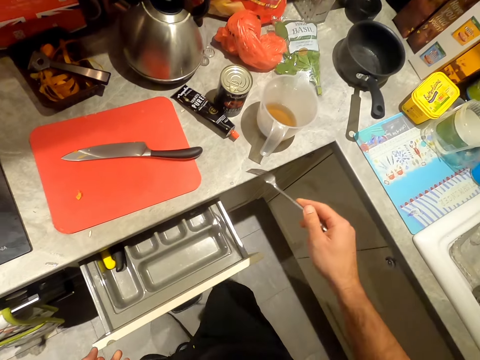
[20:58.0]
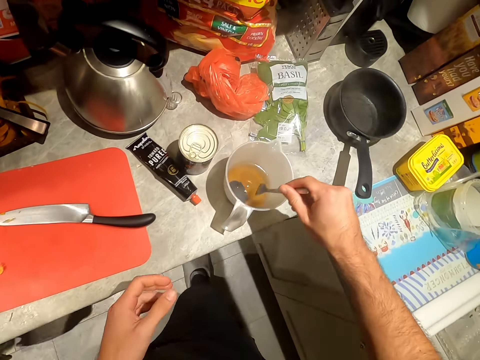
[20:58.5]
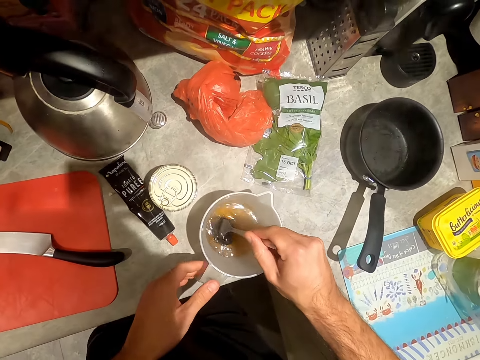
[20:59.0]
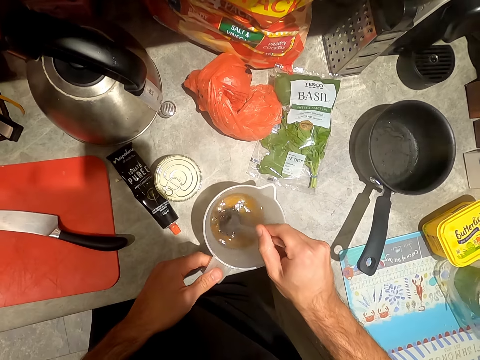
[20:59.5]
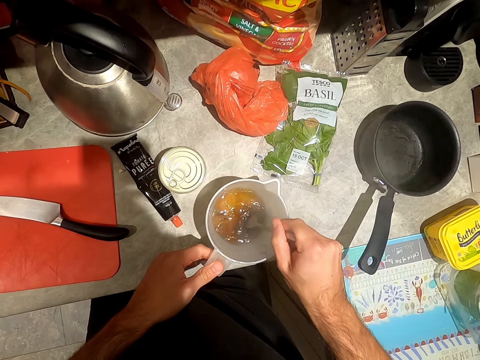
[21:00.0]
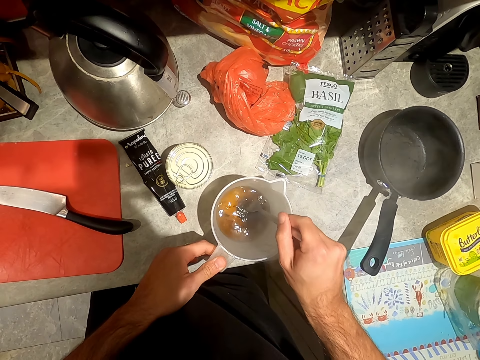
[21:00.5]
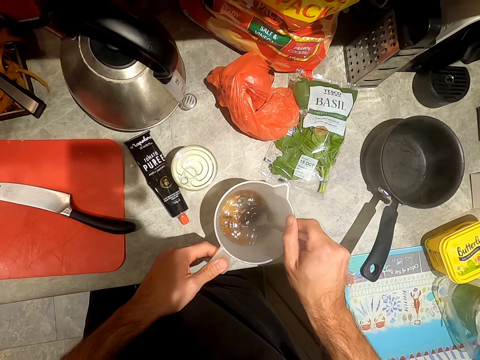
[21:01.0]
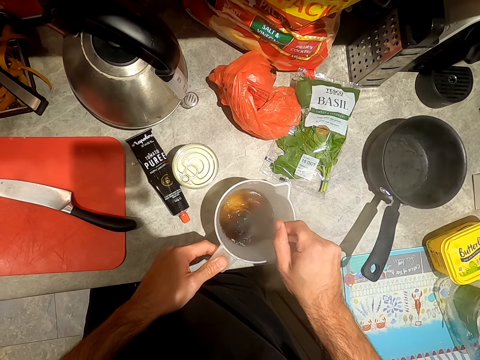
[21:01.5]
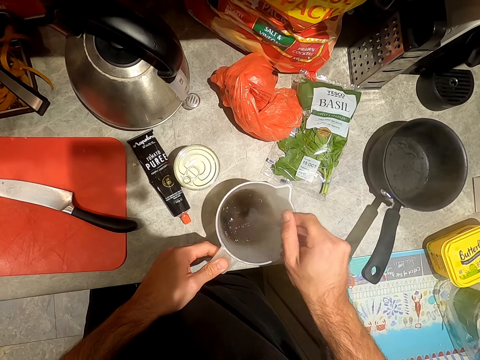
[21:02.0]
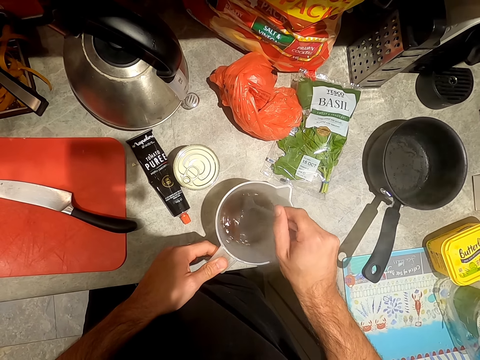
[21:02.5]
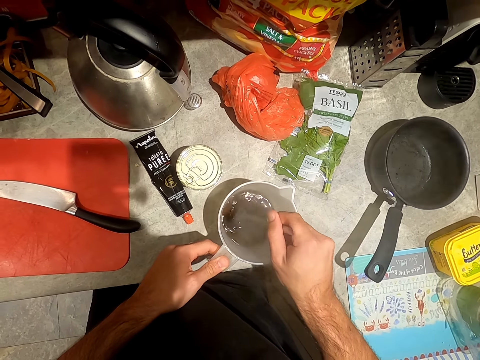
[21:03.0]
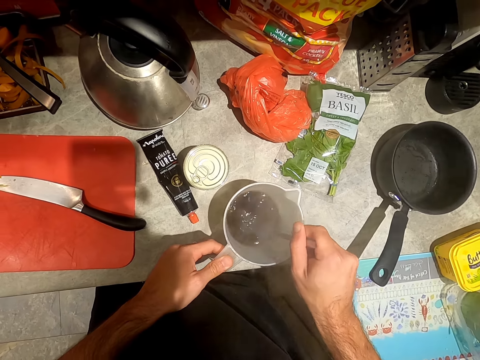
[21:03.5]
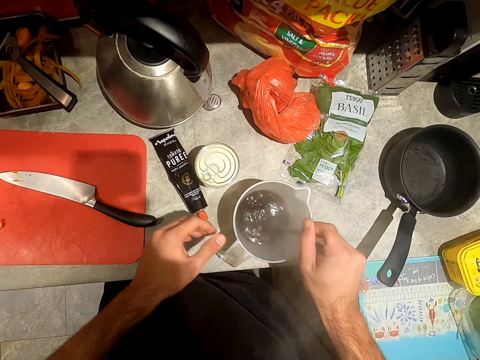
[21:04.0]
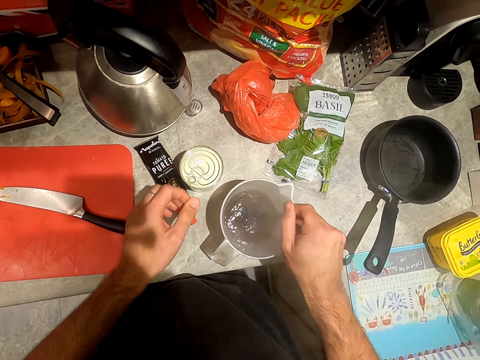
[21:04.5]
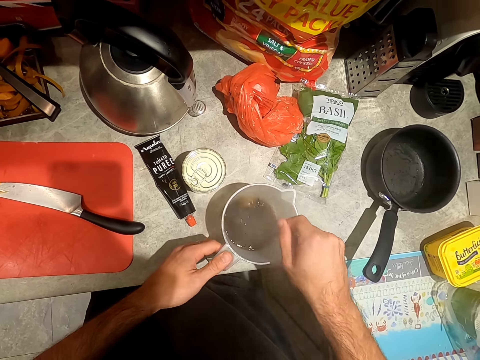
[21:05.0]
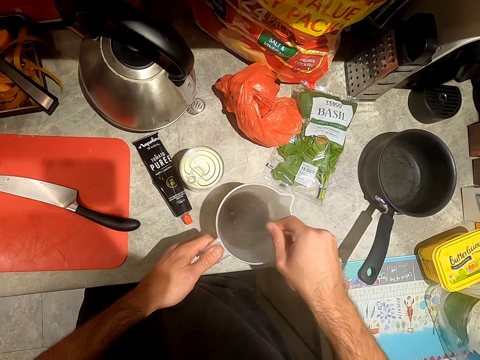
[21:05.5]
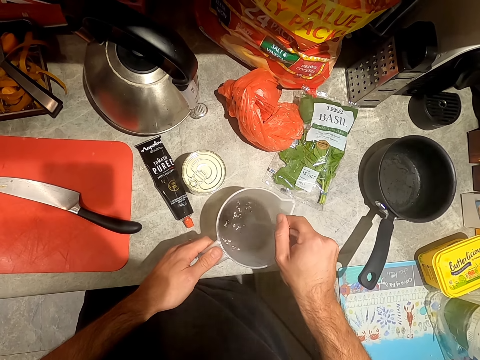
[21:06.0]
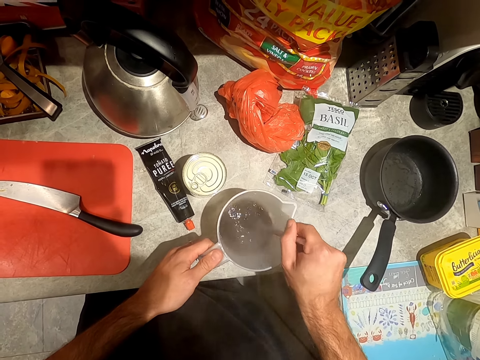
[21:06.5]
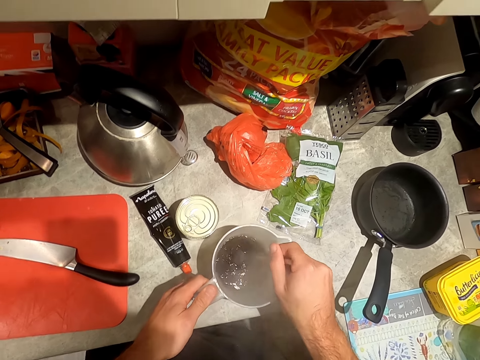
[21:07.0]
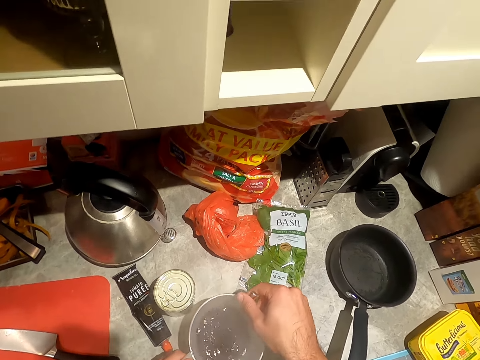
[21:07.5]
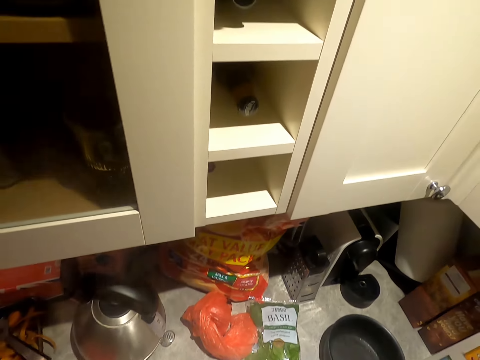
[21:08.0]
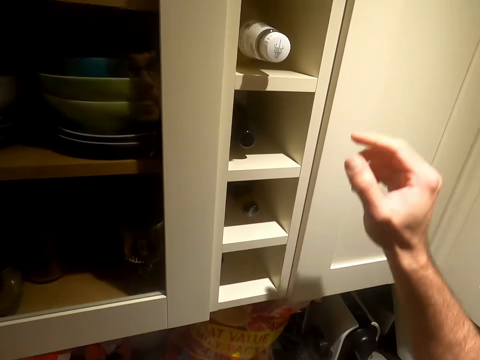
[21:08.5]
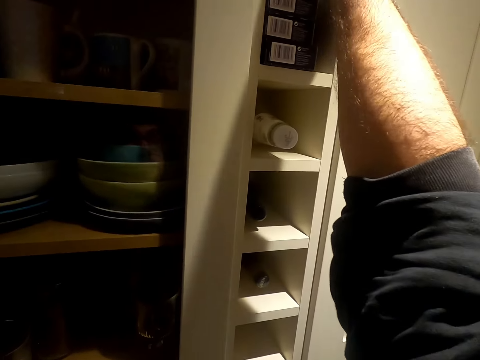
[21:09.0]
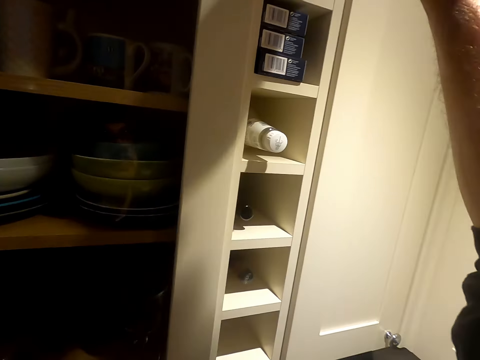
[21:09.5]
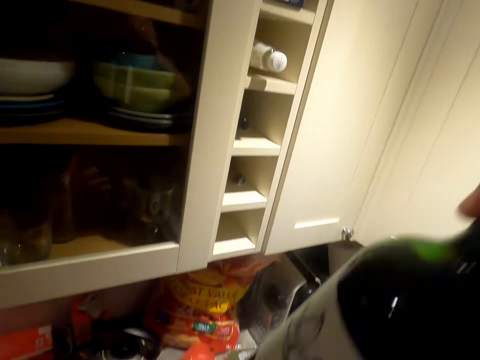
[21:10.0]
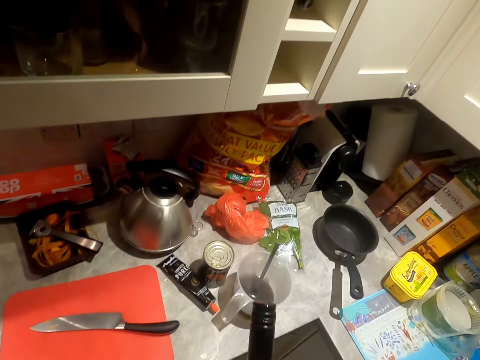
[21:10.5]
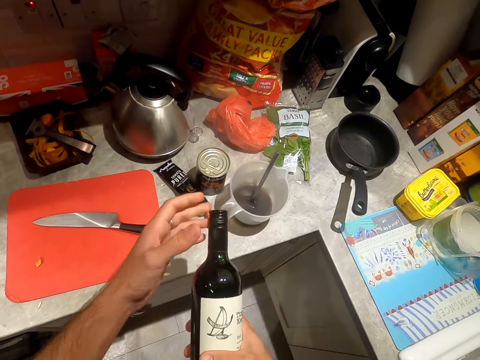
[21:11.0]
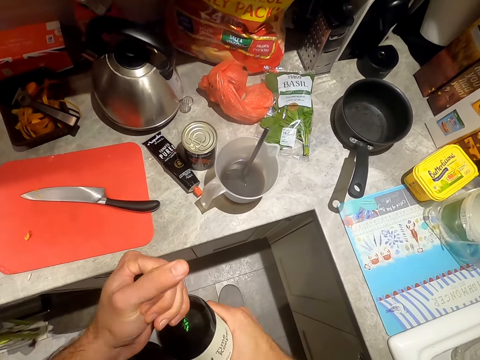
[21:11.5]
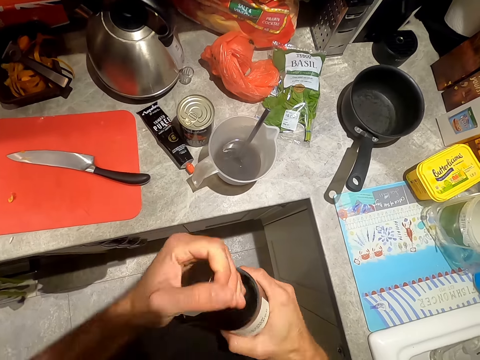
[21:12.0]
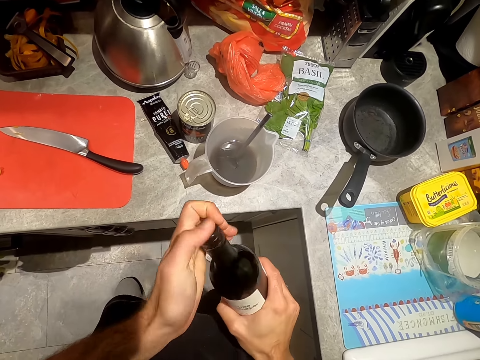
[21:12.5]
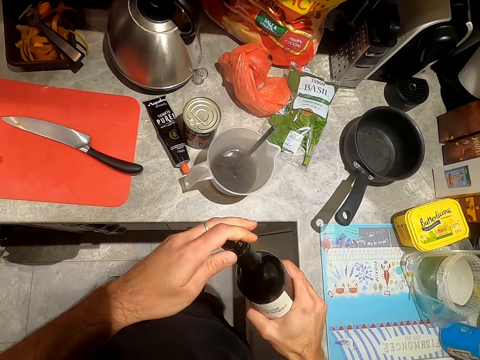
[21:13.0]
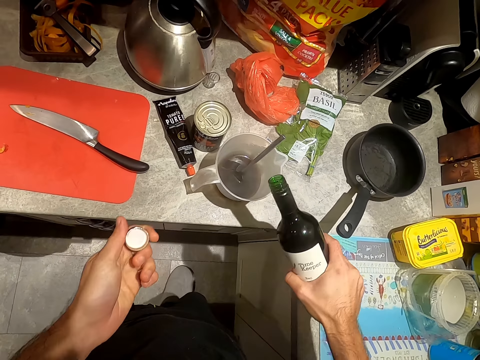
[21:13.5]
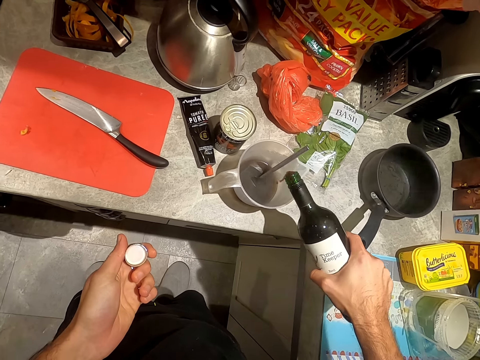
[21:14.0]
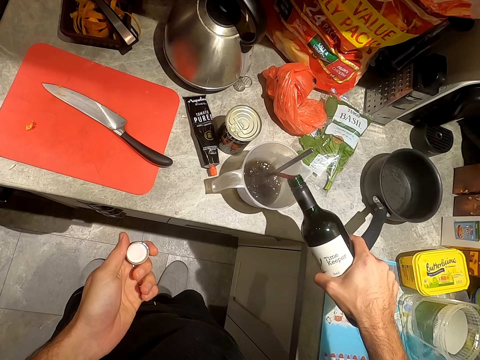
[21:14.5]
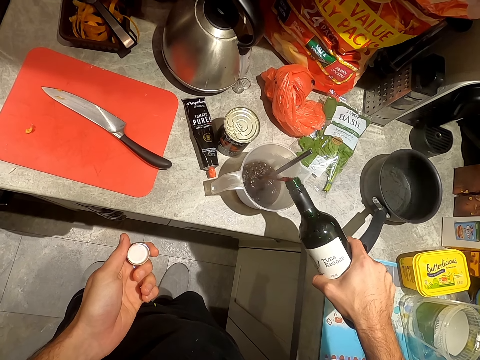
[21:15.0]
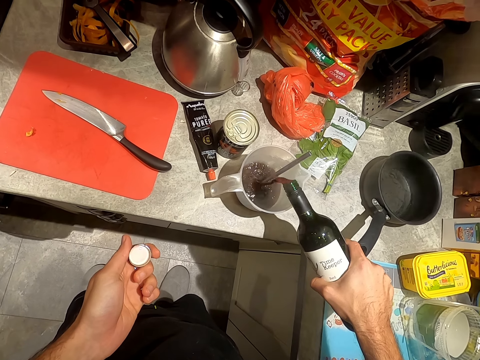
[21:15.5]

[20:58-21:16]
The camera wearer closes the drawer with his left hand. He stirs the gravy and hot water in the jug on the counter with the fork in his right hand. He holds the handle of the jug on the counter with his left hand. He takes a bottle of wine from a shelf with his right hand. He opens the bottle of wine in his right hand with his left hand. He pours wine into the jug on the counter from the bottle of wine in his right hand.

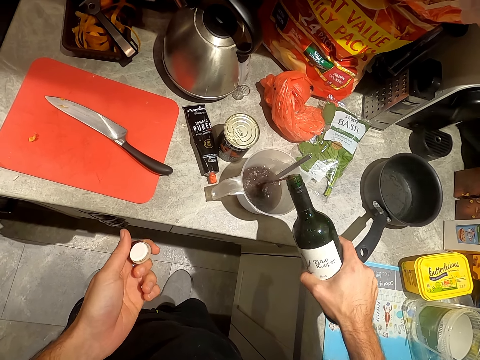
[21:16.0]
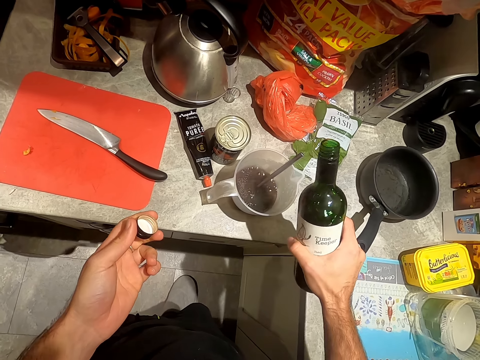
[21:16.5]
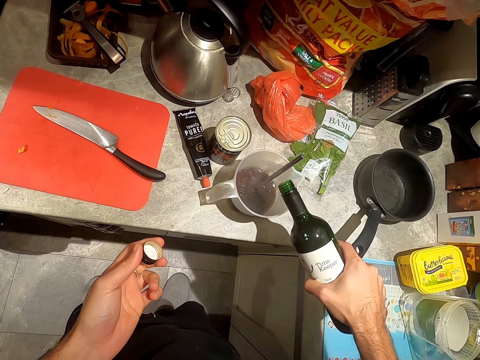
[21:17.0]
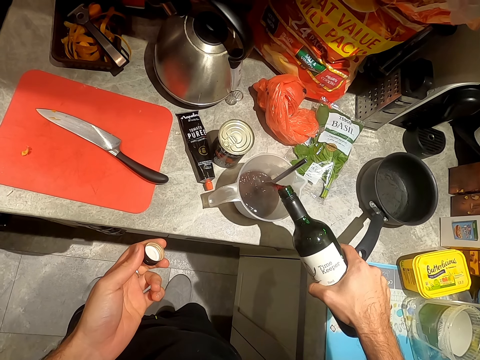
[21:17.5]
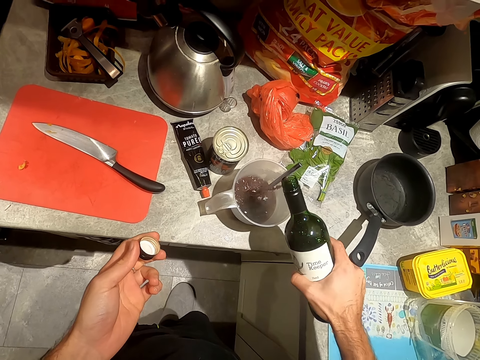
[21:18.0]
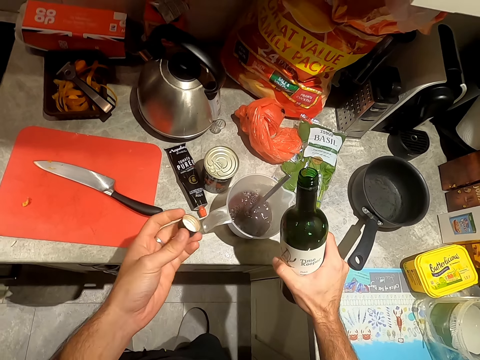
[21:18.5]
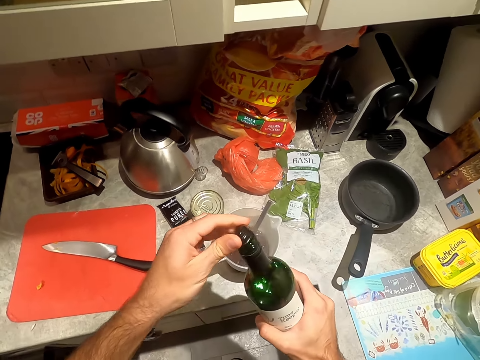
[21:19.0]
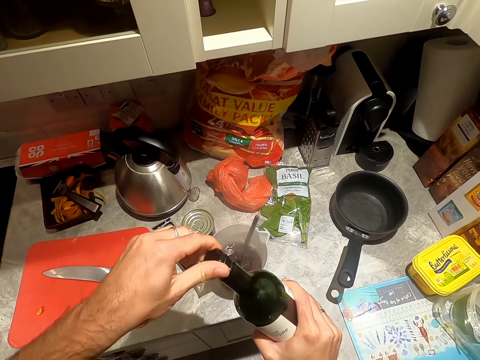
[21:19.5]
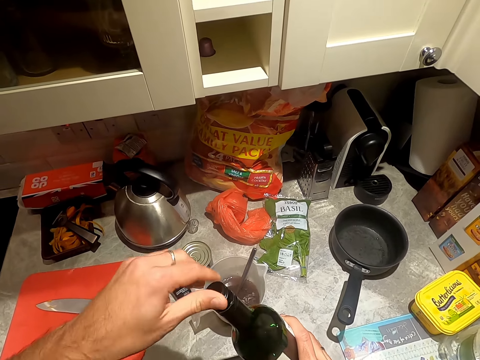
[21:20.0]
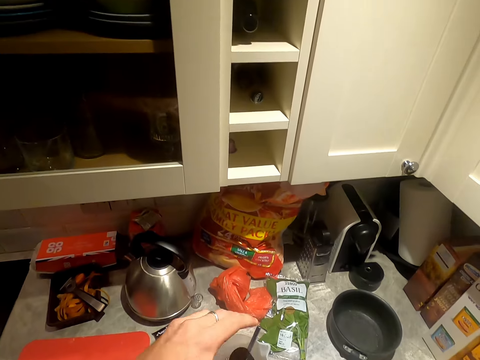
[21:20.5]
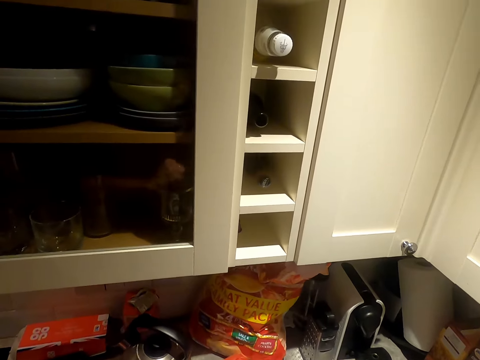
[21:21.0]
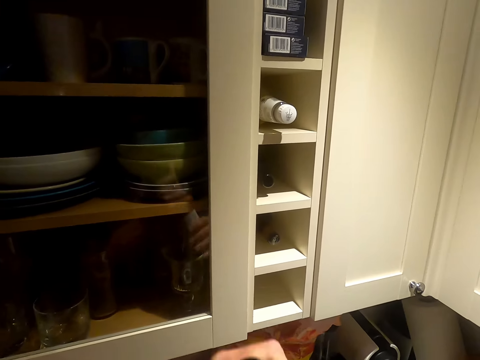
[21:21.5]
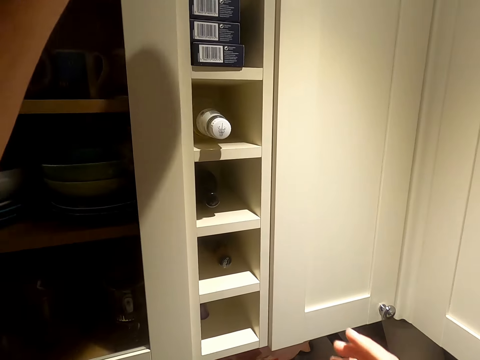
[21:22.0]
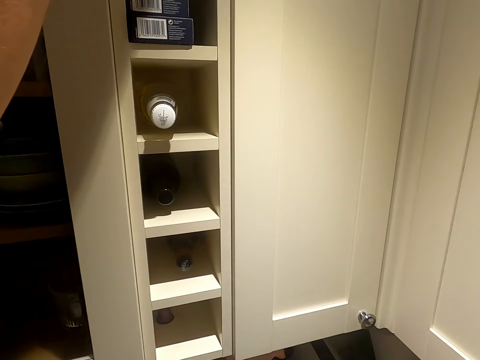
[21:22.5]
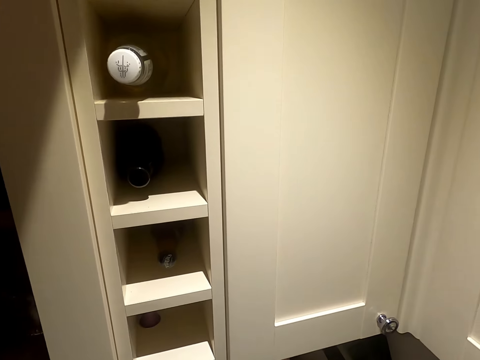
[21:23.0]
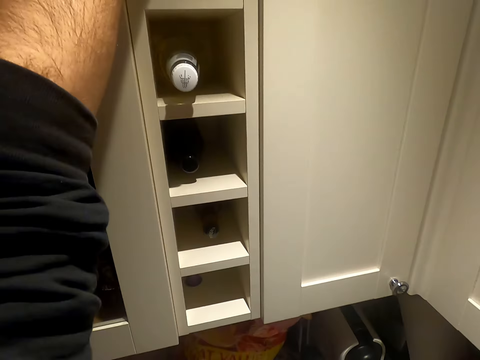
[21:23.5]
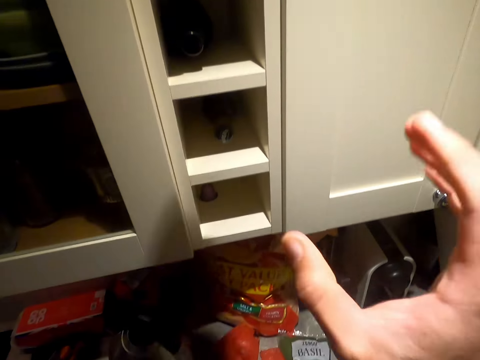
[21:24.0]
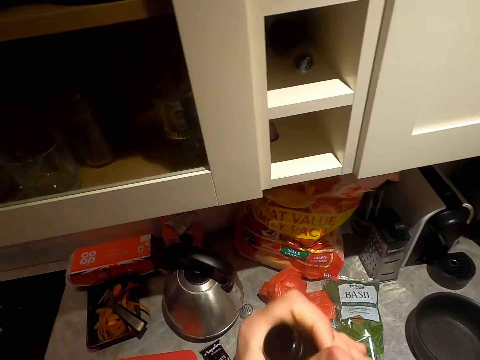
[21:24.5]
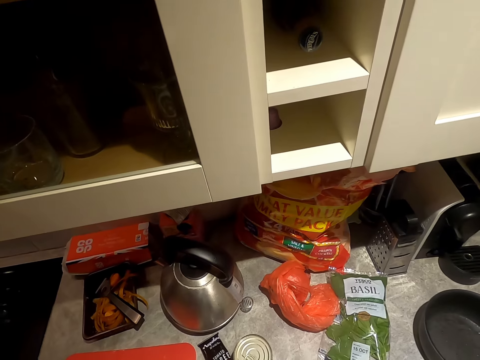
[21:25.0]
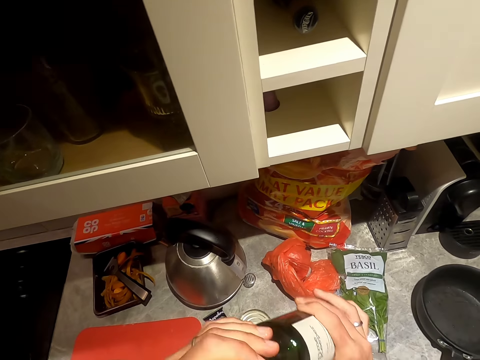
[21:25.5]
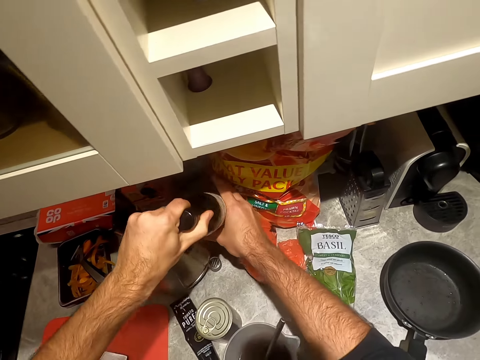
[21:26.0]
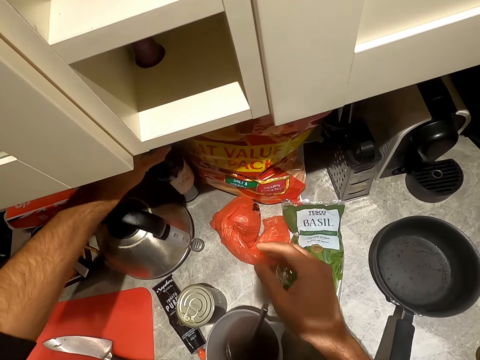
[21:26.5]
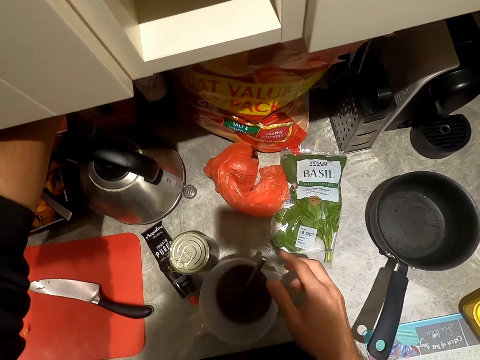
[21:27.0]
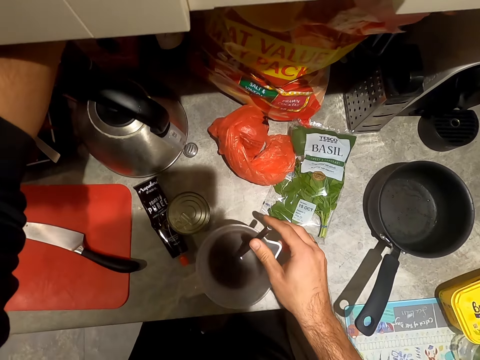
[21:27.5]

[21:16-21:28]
The camera wearer closes the bottle of wine in his right hand with the cover in his left hand. He places the bottle of wine in the shelf with his left hand. He holds the bottle of wine in both hands. He places the bottle of wine on the counter with his left hand.
